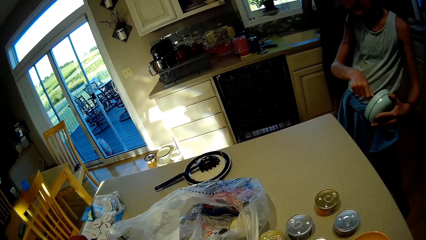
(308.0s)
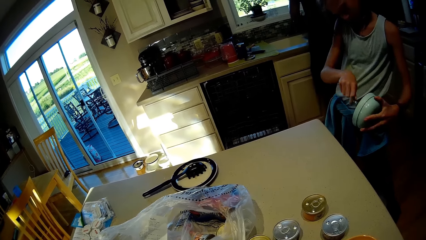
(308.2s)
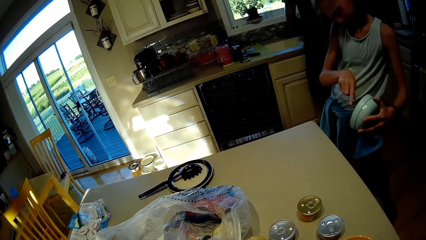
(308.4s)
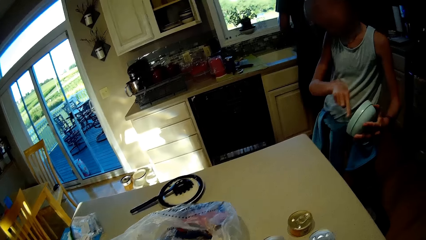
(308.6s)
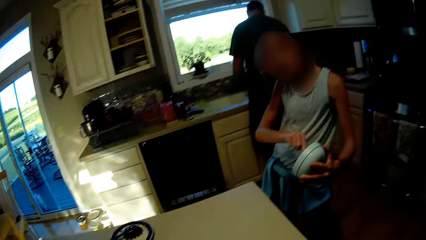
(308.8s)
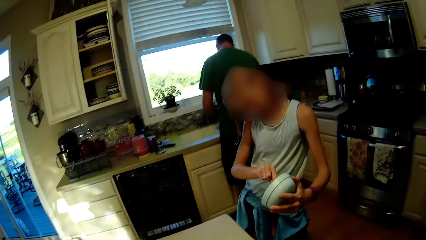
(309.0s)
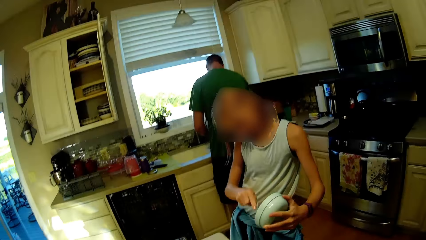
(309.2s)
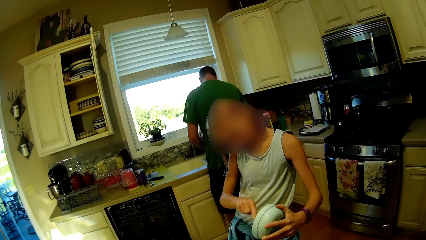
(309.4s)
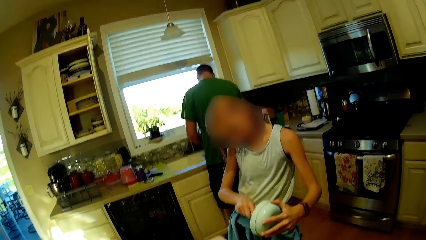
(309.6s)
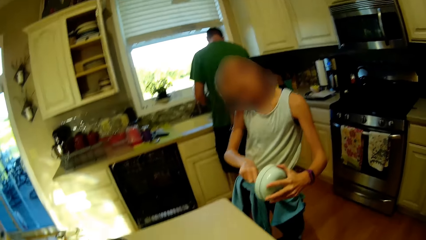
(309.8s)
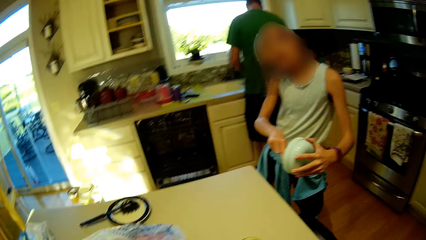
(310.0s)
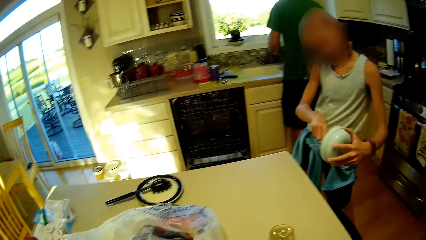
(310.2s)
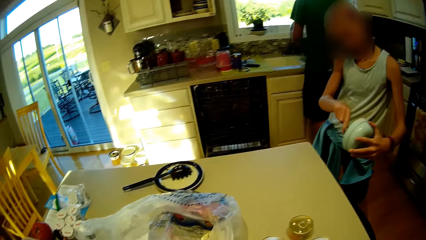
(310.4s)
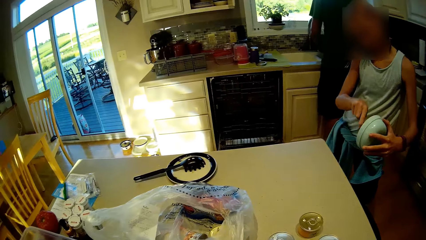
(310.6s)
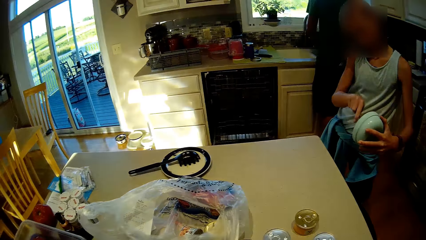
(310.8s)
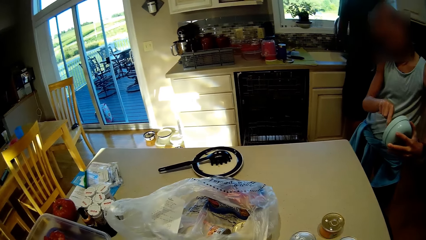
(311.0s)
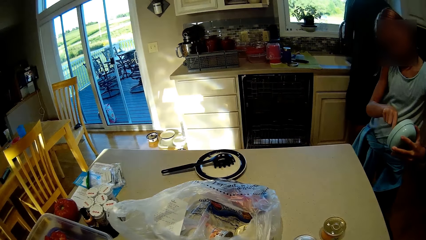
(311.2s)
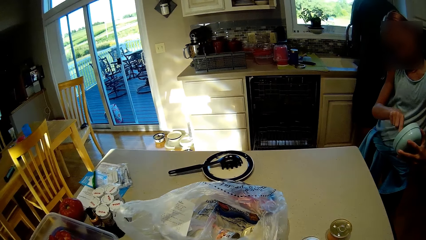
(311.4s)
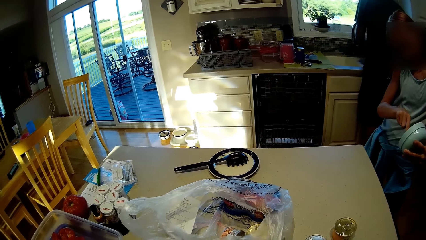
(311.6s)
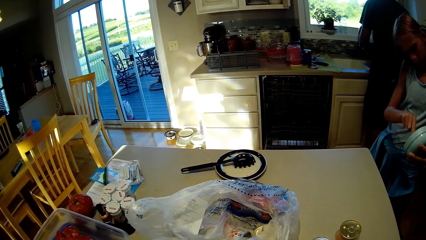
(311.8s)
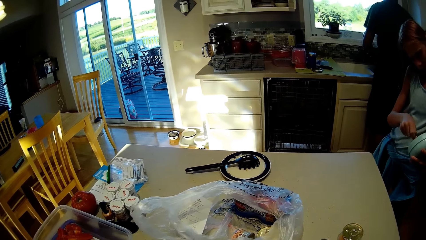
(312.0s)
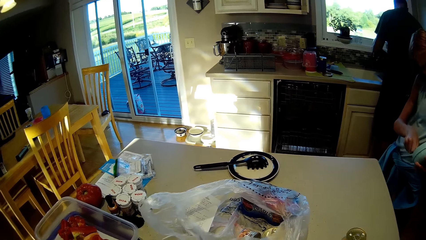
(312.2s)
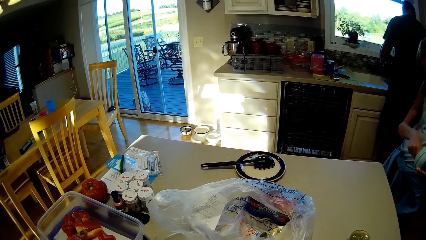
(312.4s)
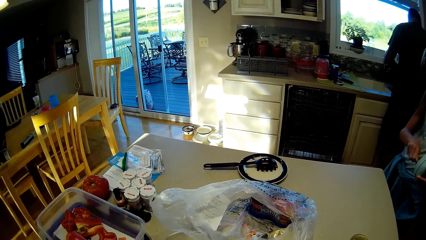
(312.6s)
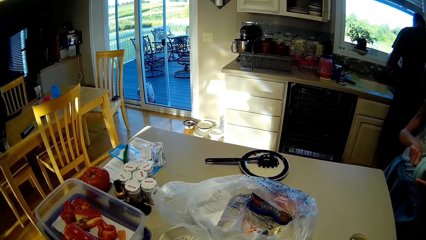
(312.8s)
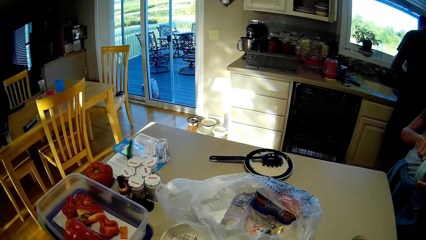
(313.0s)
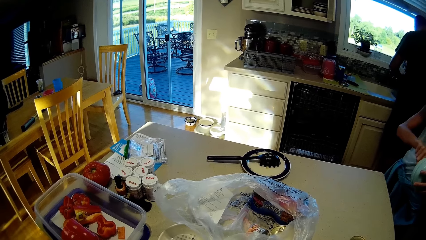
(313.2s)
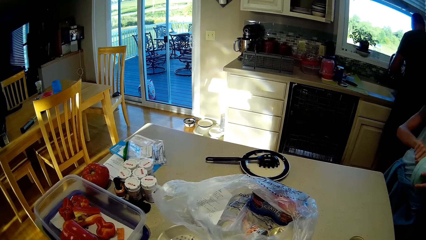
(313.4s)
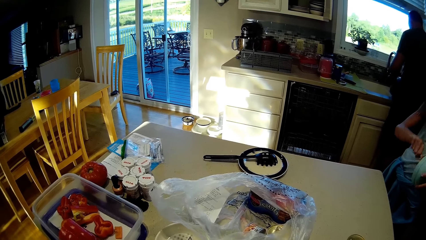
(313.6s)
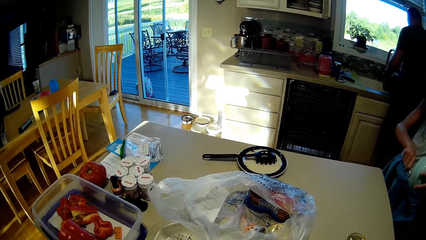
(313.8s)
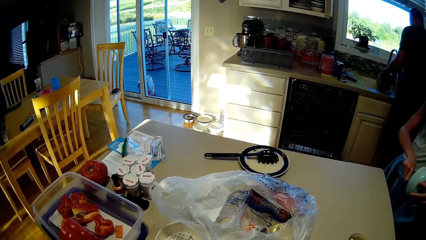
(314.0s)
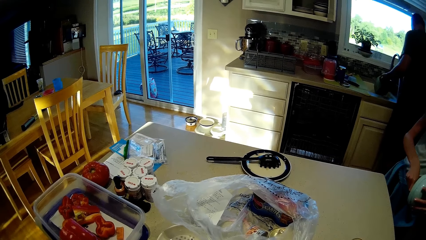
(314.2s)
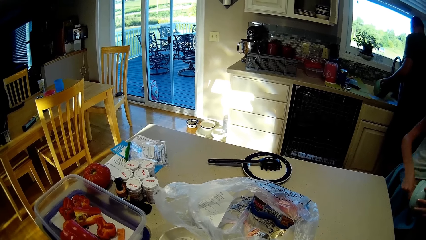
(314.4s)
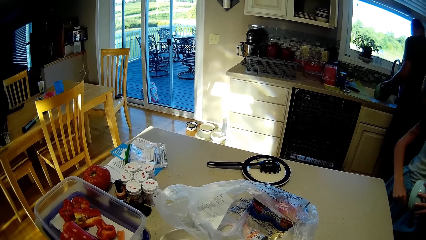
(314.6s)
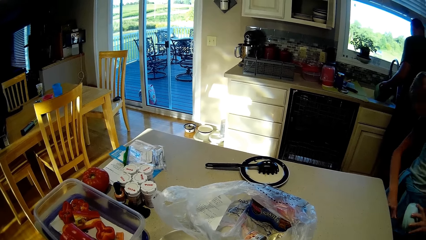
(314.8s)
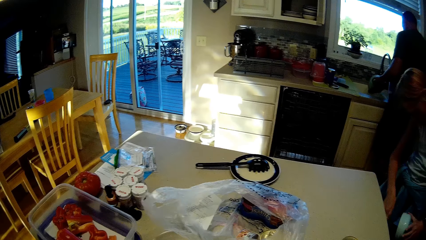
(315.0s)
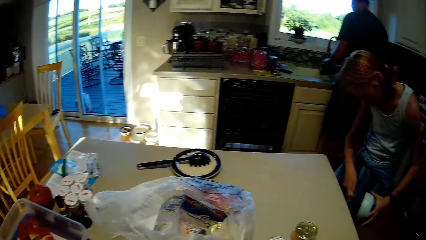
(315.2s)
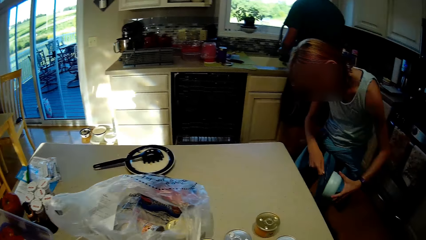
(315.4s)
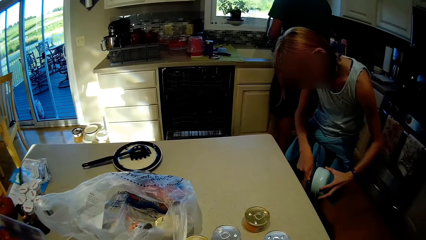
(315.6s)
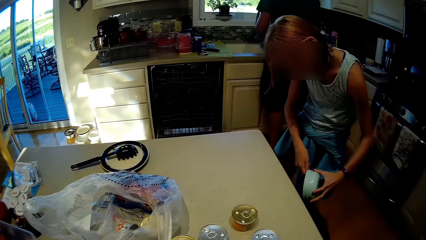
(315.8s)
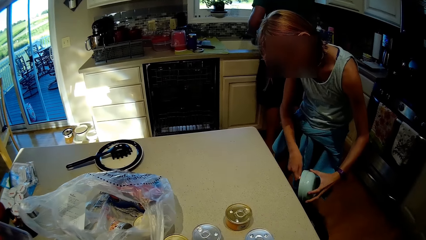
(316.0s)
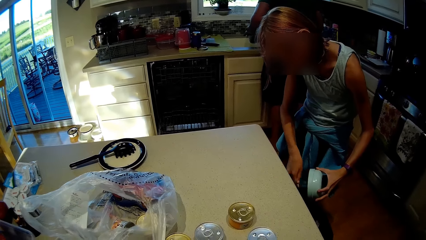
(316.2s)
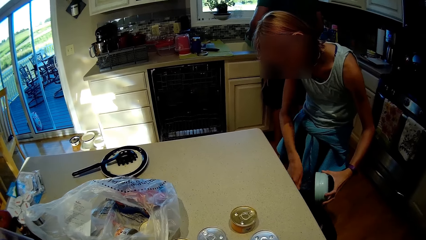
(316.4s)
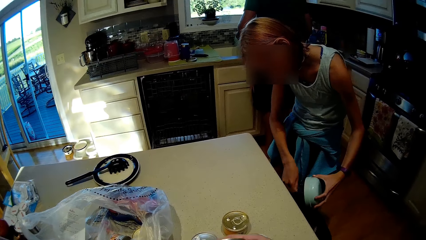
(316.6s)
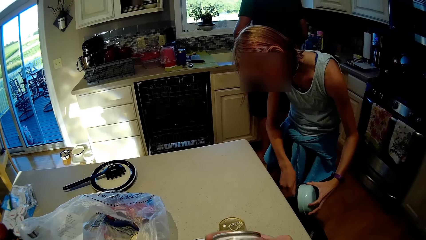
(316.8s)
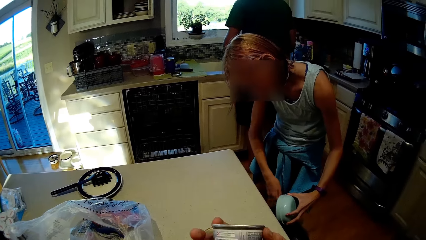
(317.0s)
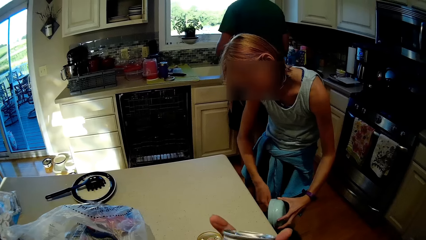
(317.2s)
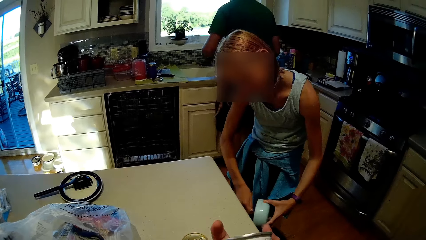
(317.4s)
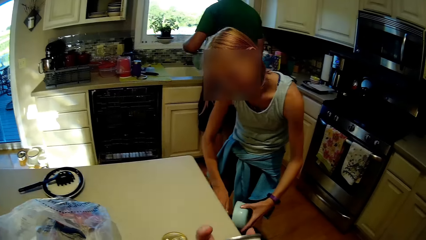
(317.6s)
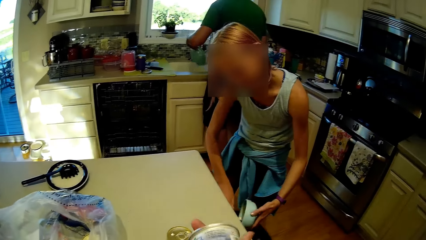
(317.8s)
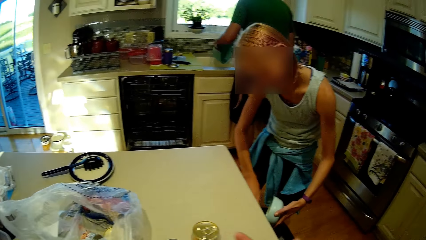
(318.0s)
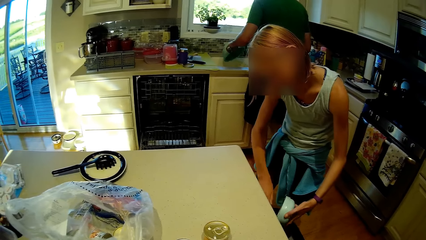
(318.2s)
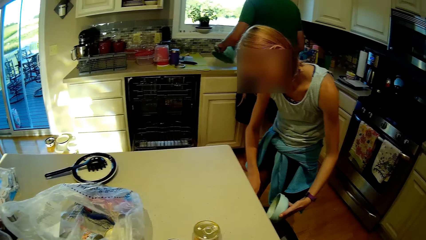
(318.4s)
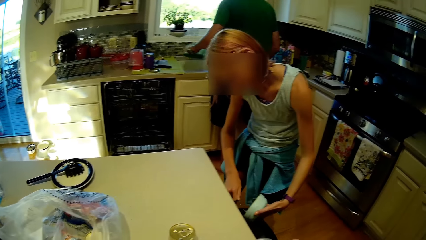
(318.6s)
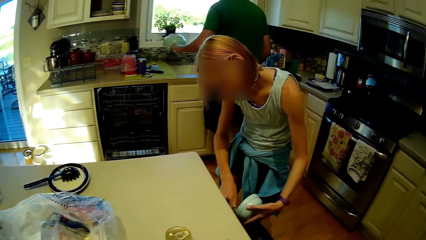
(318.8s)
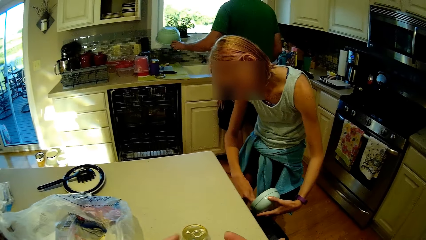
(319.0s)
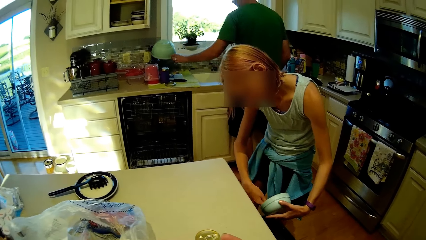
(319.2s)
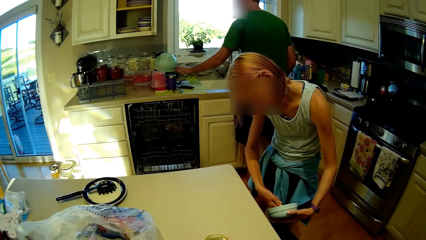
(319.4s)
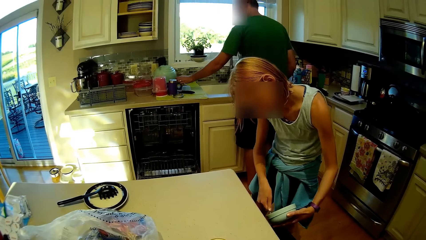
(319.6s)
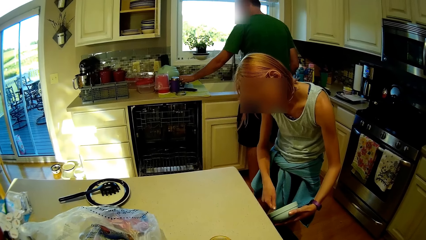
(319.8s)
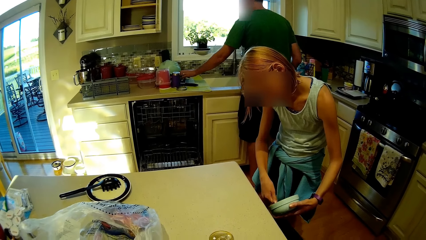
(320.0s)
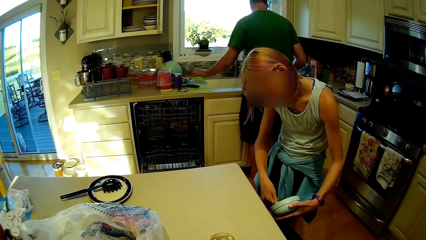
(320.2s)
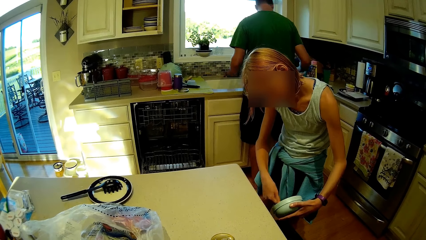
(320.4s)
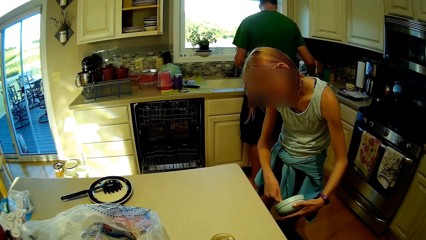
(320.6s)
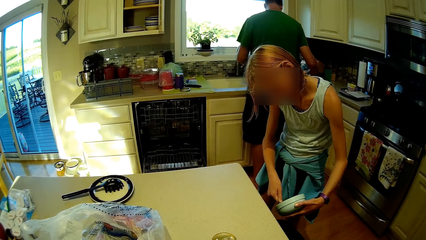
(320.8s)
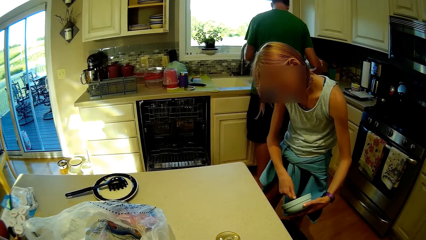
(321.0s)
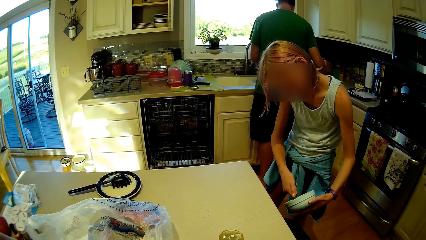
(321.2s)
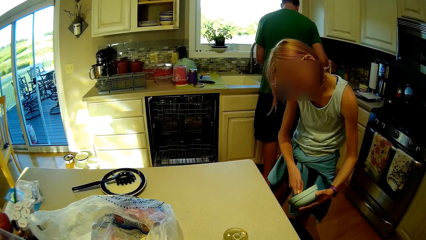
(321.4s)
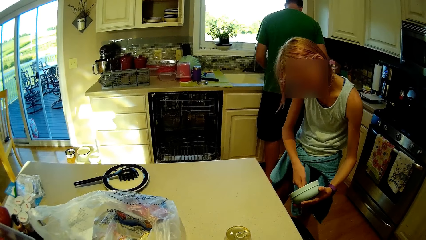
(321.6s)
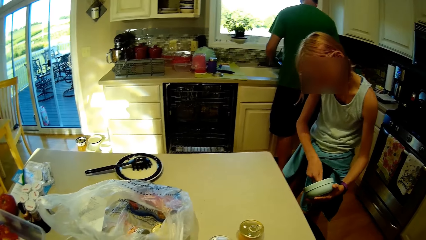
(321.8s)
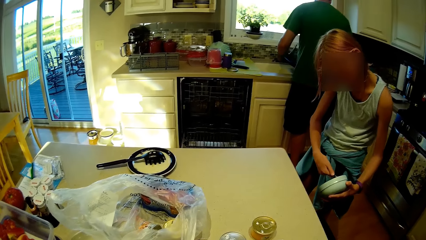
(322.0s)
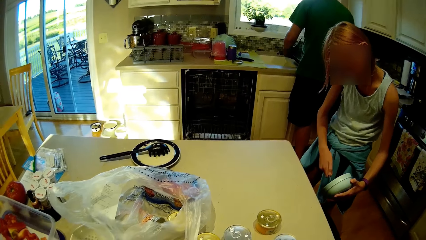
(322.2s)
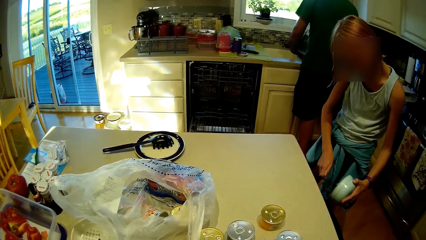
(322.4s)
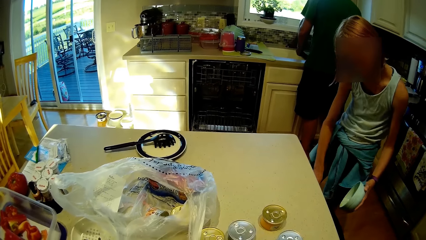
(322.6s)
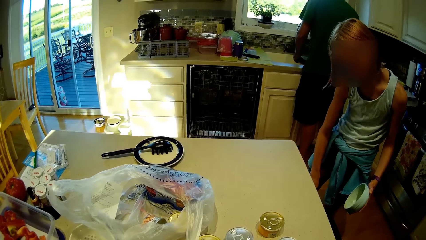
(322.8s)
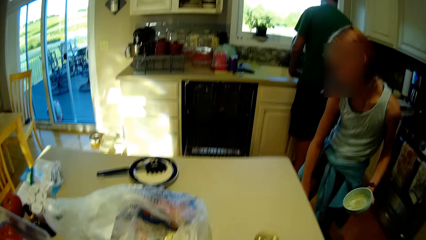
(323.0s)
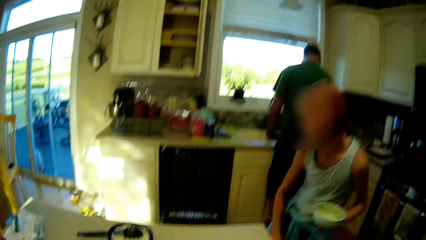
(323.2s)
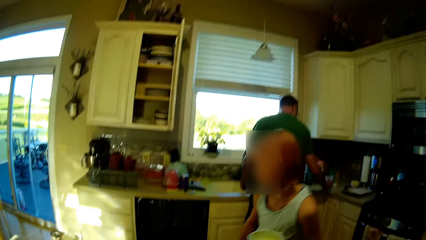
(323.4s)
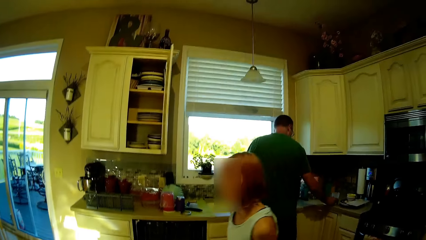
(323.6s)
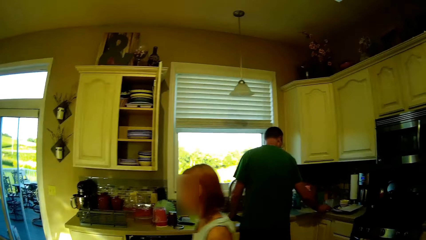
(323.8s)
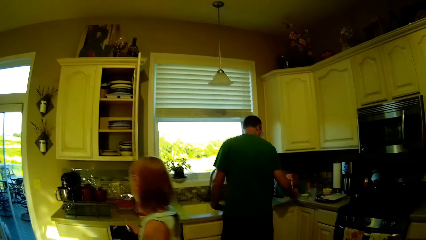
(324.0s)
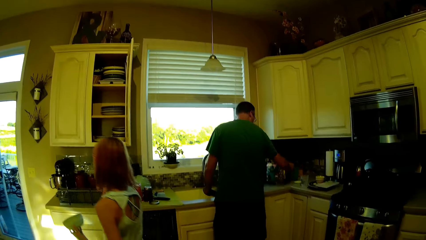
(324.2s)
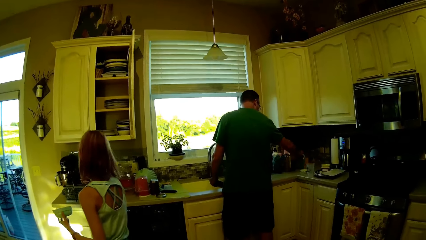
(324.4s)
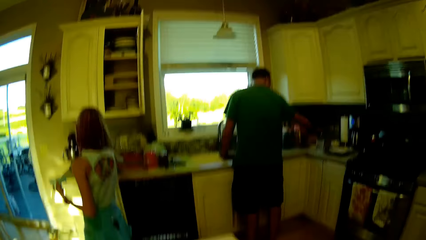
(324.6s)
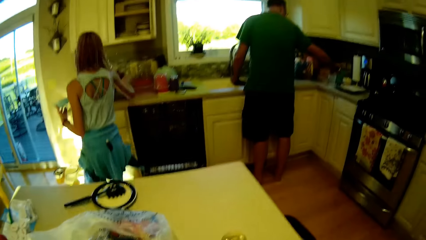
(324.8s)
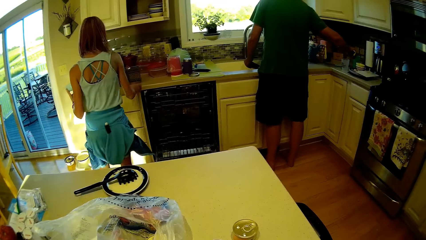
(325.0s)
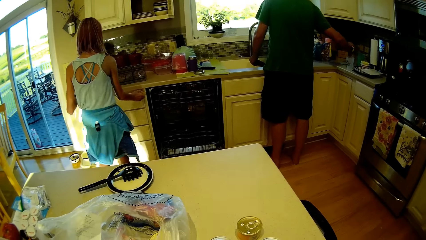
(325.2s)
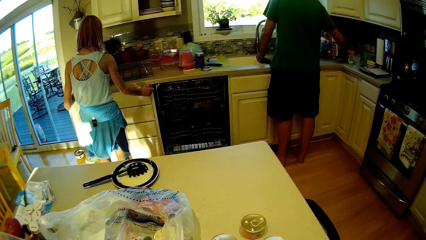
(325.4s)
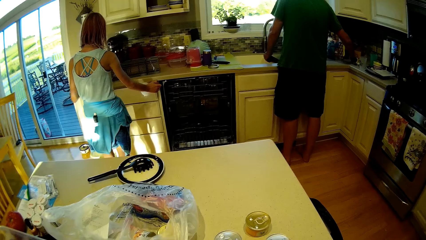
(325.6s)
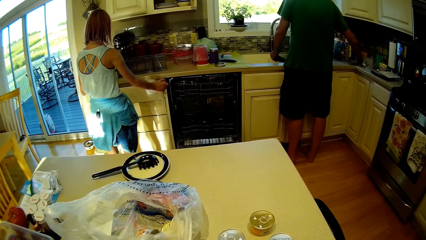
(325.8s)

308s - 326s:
A person puts dust in the dust bin. The camera wearer stares at the tin and looks around. Another person places the bowl on the countertop and washes utensils. A third person walks around.
